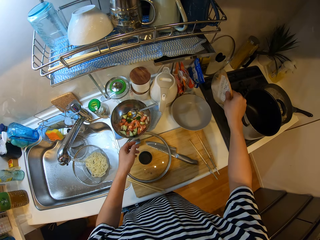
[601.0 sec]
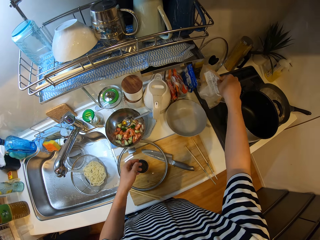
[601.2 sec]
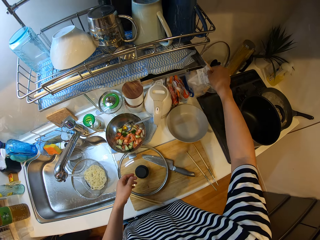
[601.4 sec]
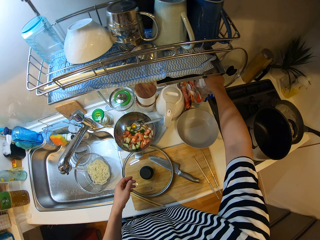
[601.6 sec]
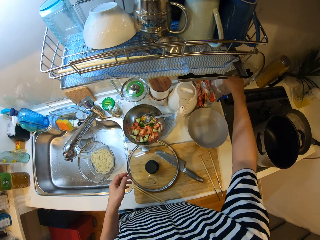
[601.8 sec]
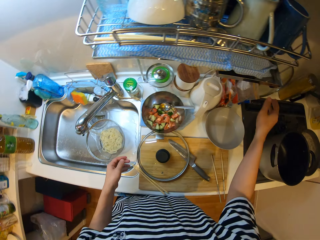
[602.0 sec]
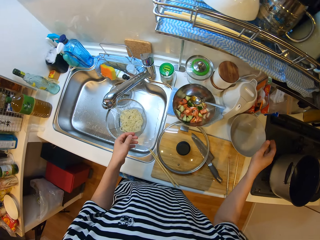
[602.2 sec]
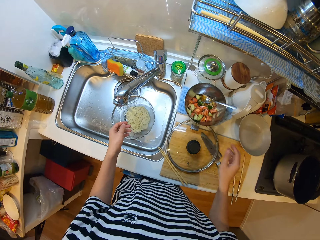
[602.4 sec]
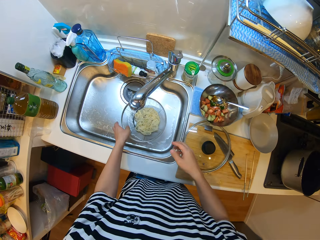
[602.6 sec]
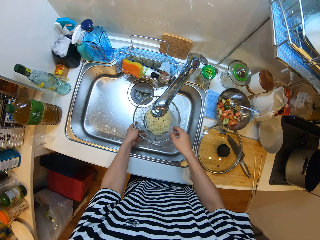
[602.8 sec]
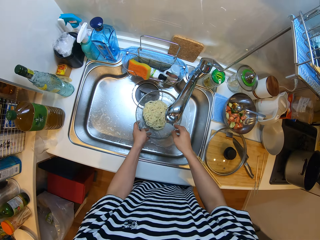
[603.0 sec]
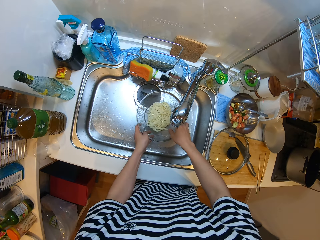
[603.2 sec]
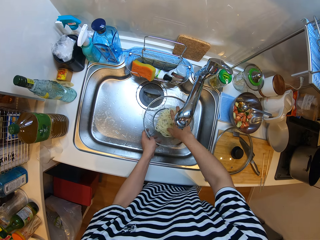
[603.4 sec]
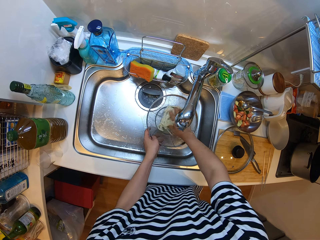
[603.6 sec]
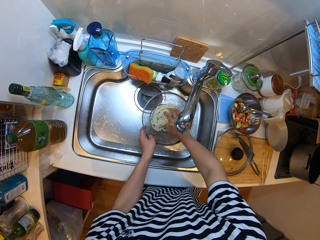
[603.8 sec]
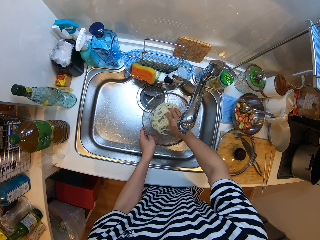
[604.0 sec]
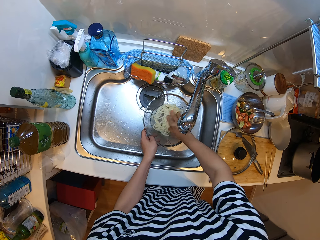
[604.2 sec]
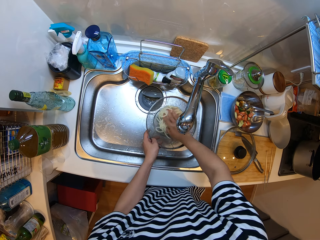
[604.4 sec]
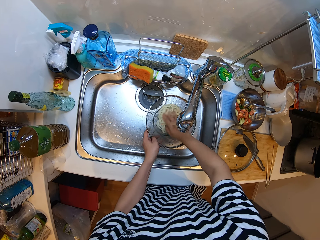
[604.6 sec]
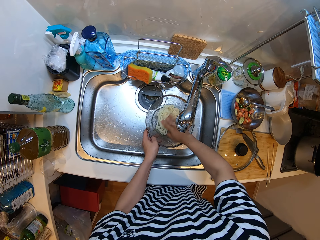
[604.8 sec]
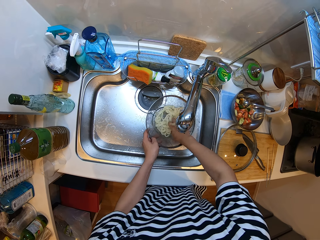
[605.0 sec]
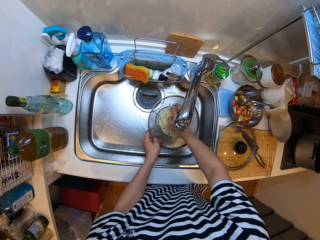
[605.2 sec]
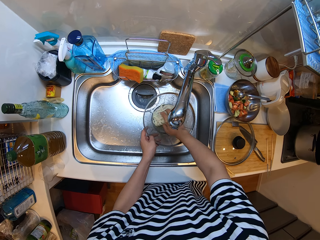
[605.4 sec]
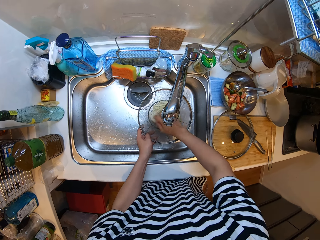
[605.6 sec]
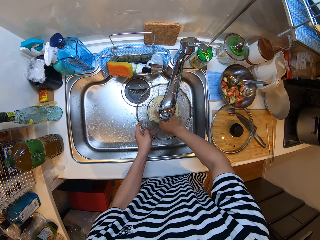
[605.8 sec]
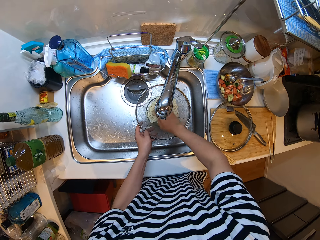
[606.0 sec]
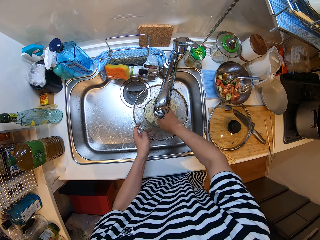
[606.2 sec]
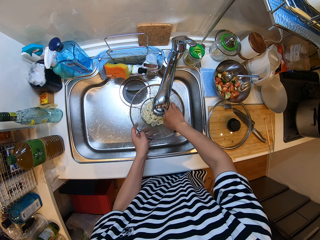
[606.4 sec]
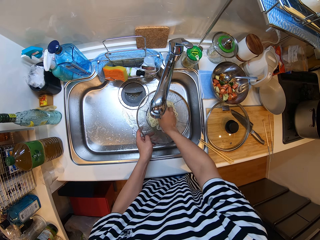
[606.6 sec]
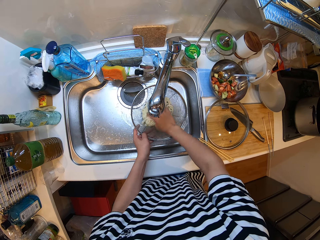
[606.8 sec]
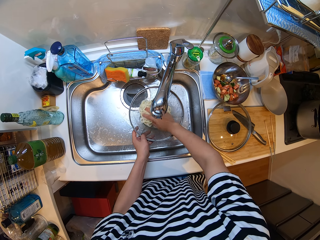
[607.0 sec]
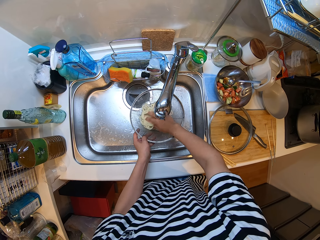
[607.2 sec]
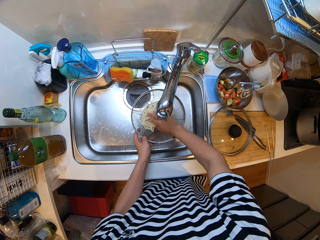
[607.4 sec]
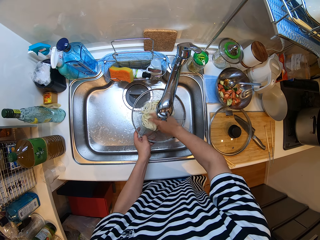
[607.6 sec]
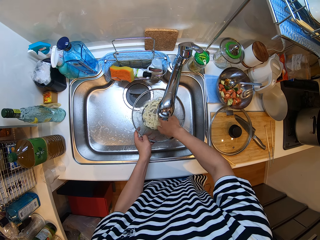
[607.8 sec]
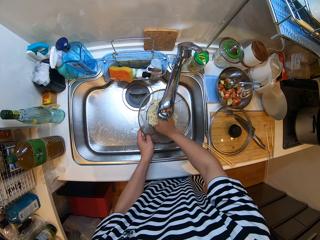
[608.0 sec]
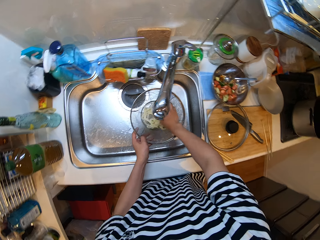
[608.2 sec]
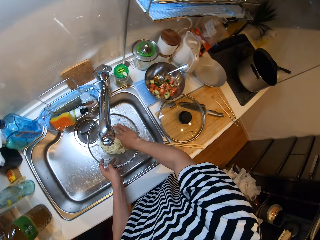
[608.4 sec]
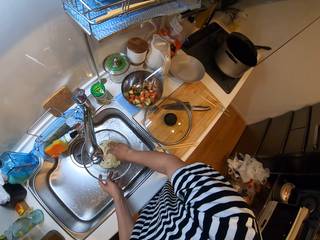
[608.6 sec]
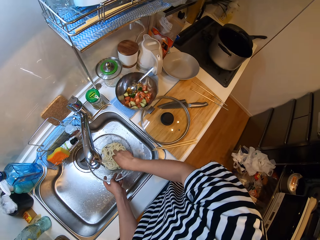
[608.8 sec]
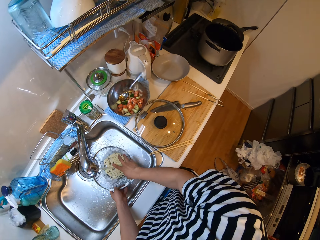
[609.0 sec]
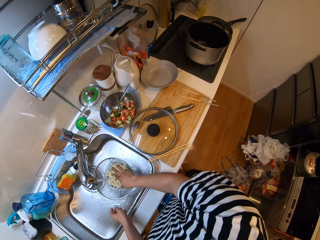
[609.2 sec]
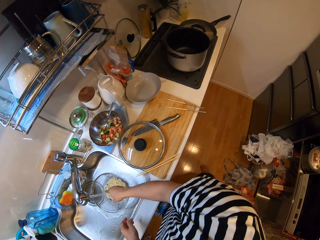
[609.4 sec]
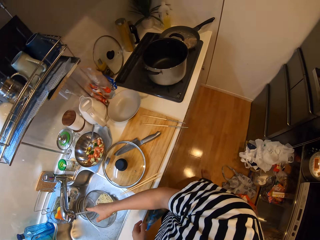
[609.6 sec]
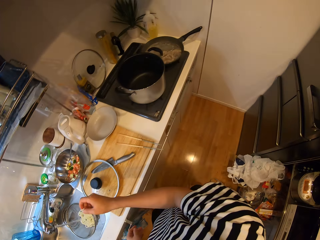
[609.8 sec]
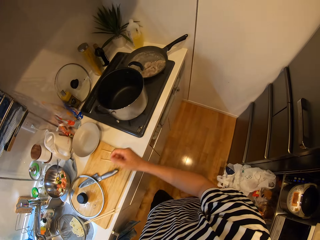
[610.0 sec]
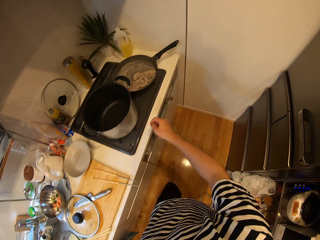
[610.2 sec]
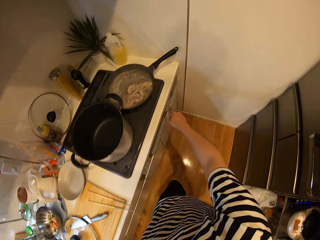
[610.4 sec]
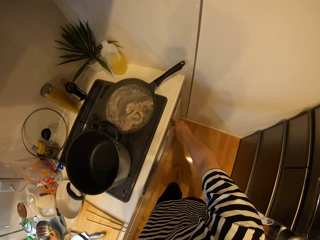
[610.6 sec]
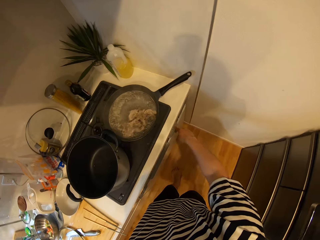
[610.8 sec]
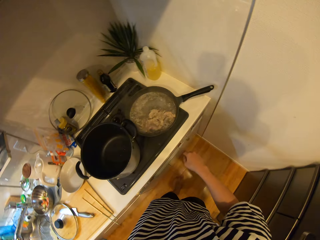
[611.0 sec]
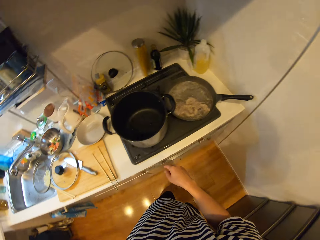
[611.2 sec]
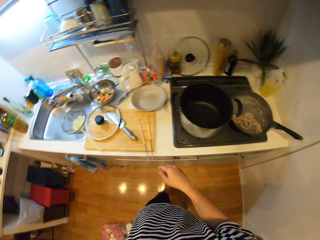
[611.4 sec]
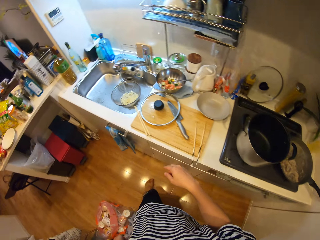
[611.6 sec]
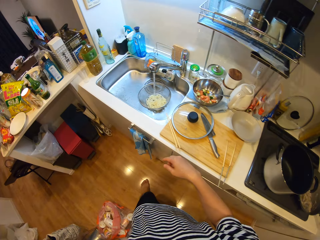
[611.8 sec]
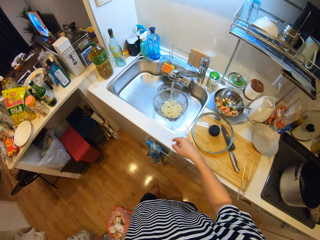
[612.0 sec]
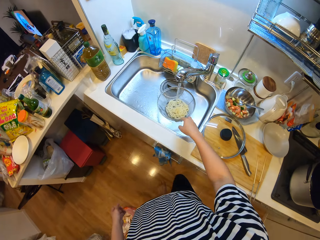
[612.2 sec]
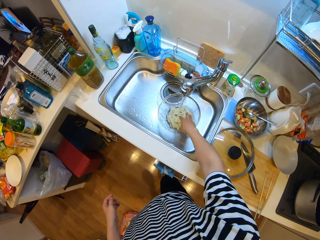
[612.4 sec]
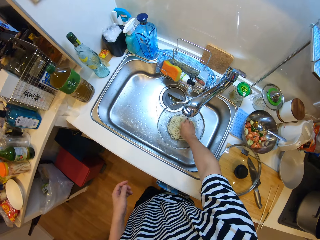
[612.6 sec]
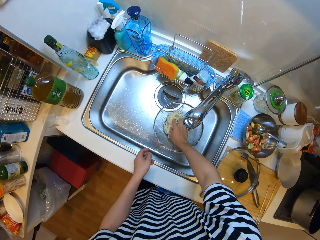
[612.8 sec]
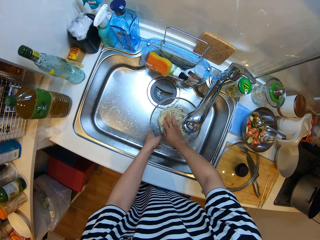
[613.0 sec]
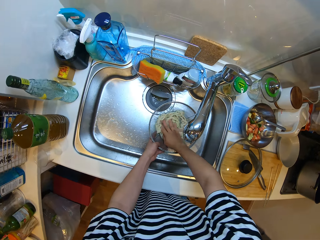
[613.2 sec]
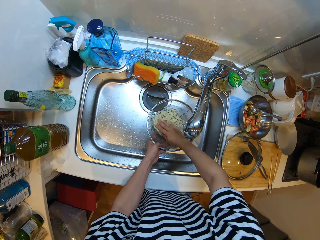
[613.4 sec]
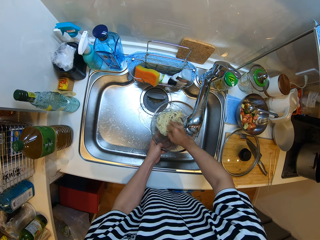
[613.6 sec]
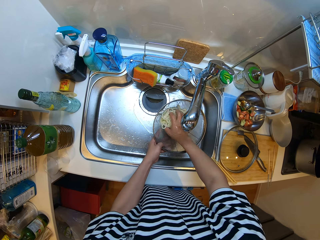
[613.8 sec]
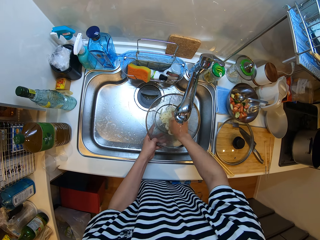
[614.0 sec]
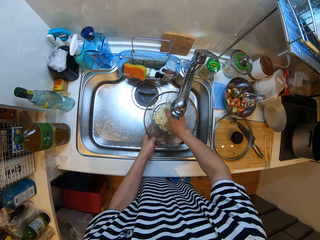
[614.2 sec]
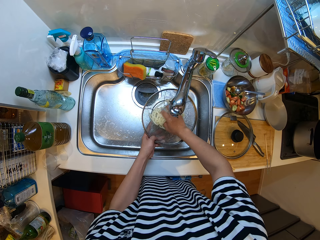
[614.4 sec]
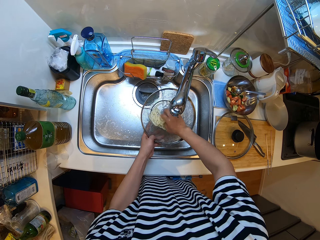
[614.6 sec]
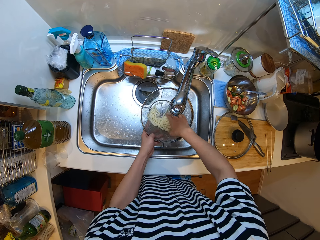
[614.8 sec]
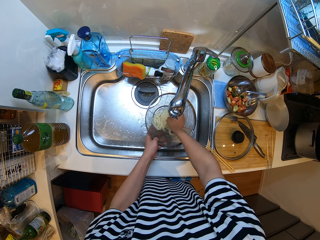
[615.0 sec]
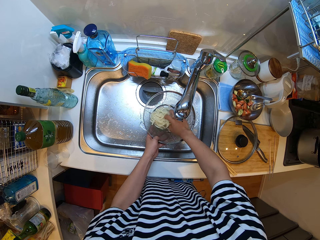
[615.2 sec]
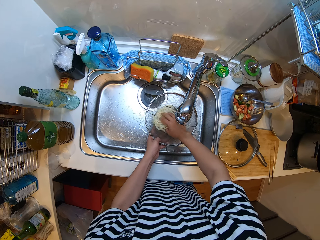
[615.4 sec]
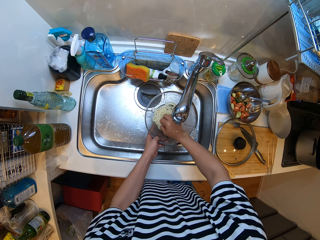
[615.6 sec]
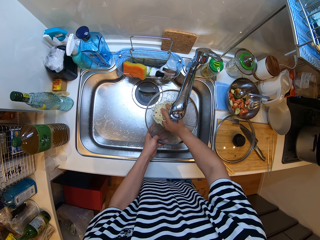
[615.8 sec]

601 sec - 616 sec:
The camera wearer puts the zip lock or polythene bag under the rack on the countertop. She rinses the noodles under the tap in the sieve. She places the sieve in the sink. She puts off the cooker of the mince meat. She rinses the noodles under the tap in the sieve with her hand.

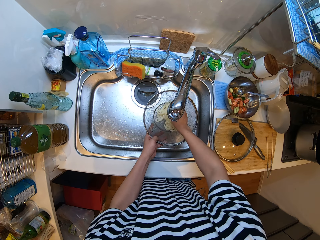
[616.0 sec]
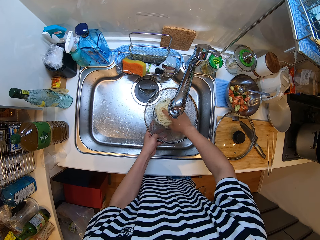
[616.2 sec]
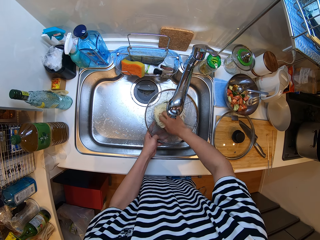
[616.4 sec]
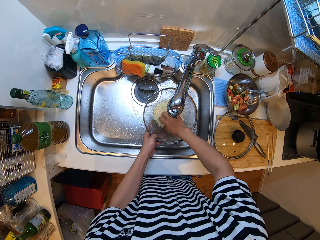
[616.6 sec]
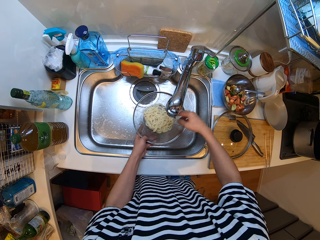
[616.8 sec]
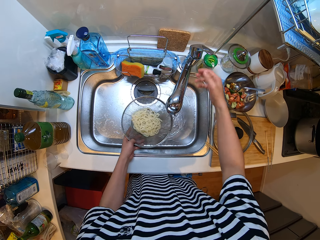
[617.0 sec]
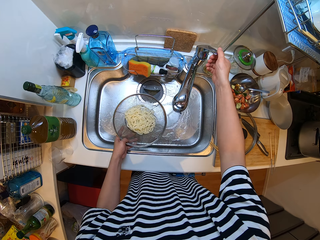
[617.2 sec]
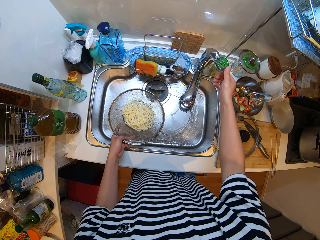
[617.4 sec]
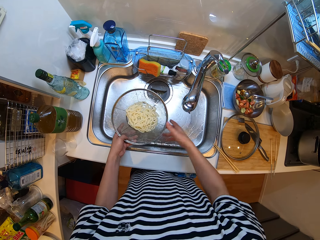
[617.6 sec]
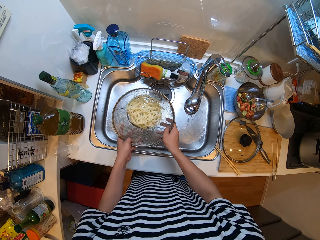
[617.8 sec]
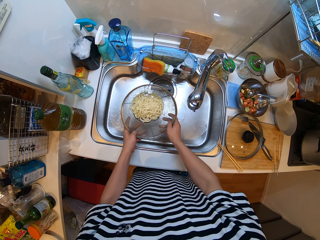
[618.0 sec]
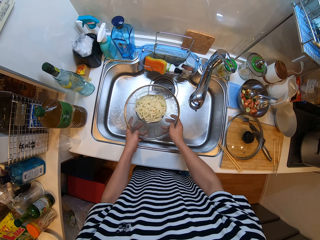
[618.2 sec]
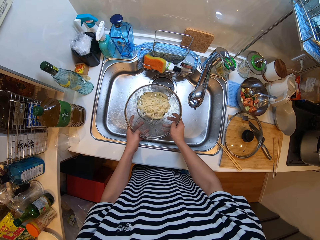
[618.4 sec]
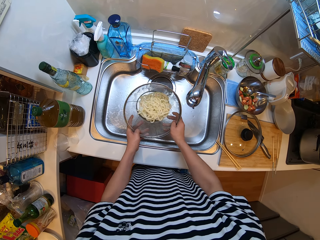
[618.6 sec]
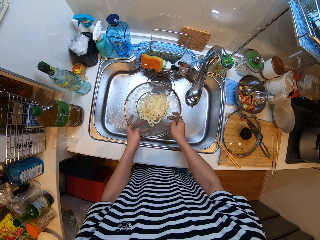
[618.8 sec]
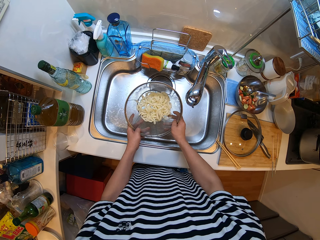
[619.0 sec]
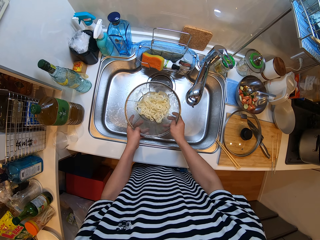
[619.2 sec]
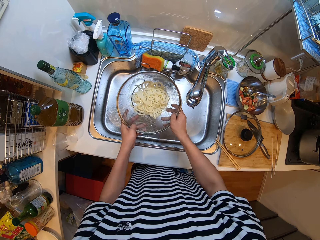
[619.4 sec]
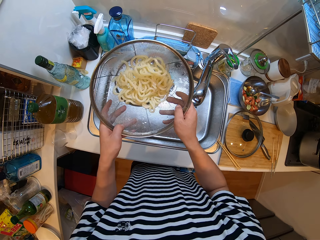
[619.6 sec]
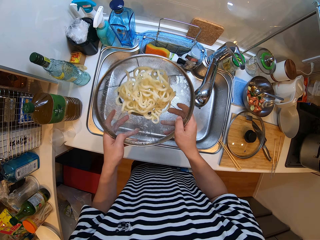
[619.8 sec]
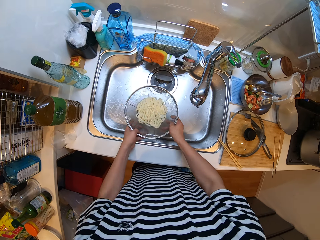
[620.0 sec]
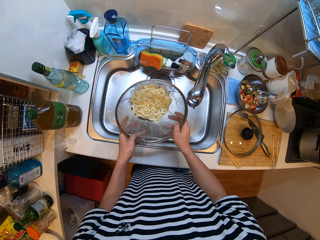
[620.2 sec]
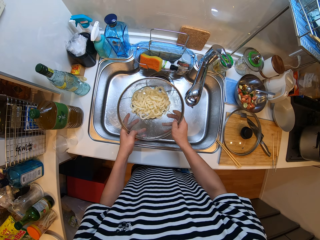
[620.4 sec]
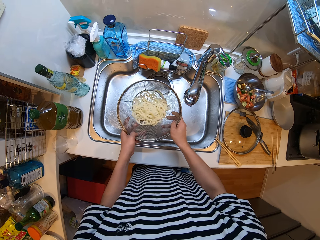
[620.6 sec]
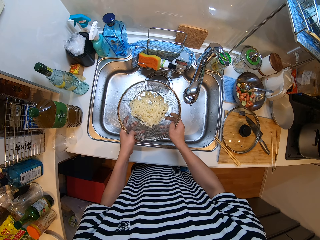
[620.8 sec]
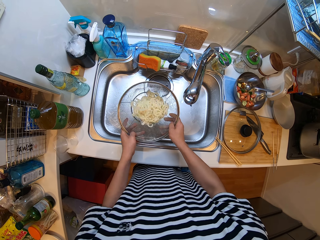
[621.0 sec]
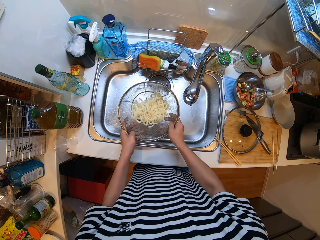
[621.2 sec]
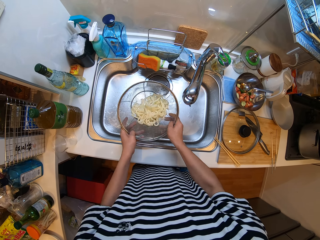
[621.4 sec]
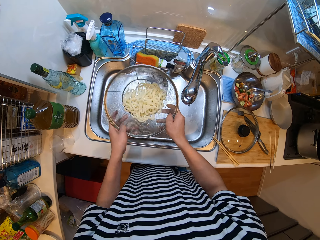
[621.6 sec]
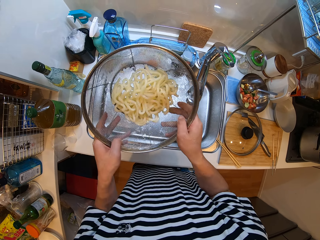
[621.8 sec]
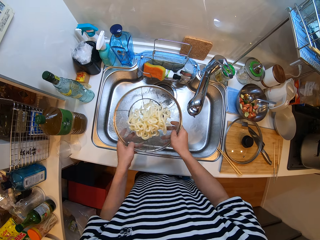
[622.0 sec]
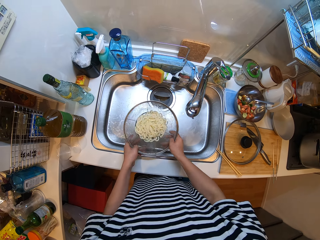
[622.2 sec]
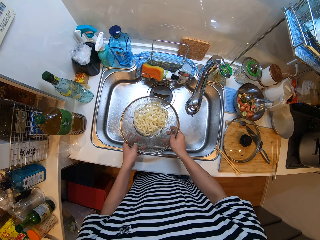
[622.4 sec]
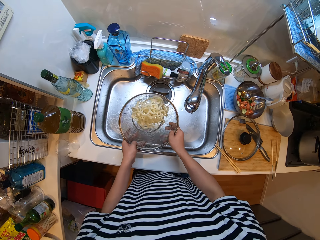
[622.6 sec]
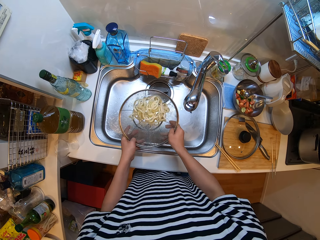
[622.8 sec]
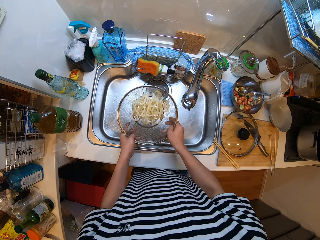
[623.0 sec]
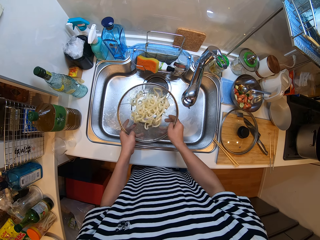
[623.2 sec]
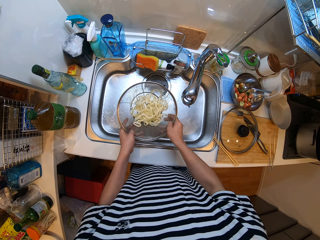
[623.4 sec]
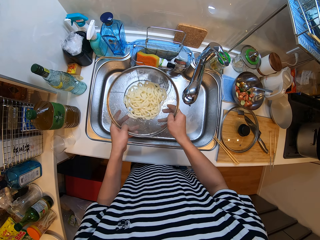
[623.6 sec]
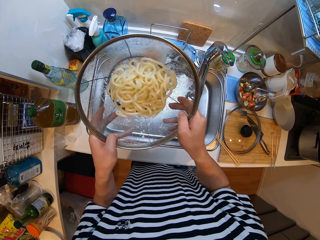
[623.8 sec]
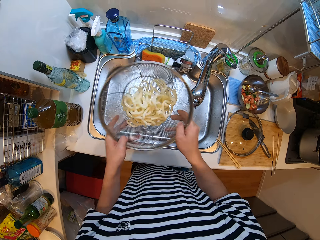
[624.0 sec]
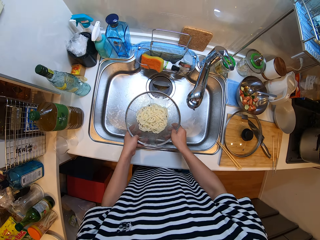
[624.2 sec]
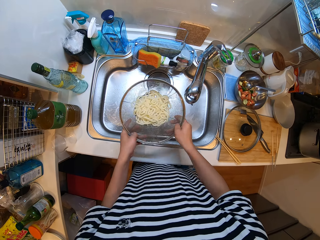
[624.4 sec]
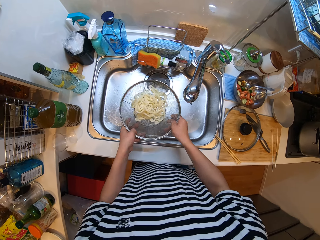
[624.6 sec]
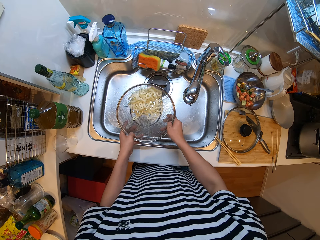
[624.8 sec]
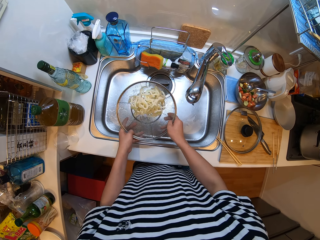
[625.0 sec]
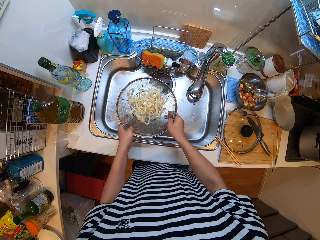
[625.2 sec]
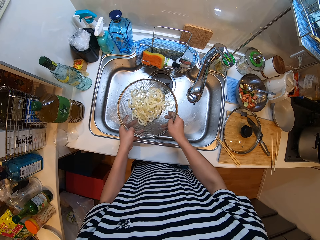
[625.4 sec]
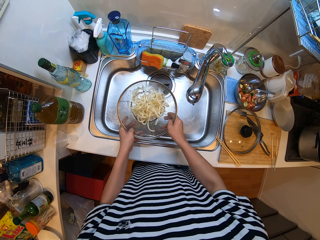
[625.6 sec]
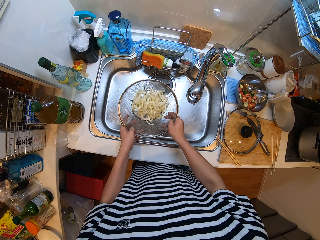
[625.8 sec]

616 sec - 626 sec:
The camera wearer closes the car. They turn off the kitchen faucet. They throw the noodles up in the sieve. They shake the pasta on the strainer.
